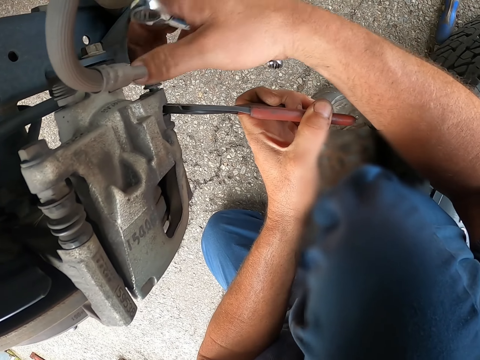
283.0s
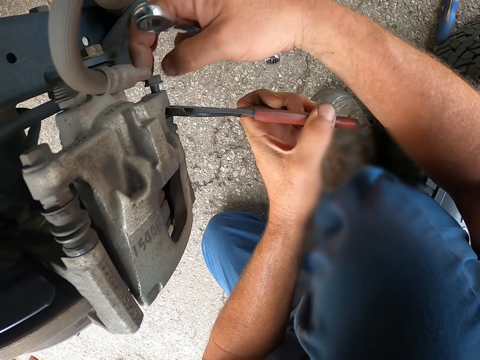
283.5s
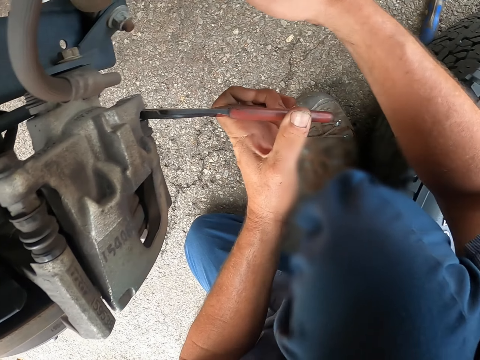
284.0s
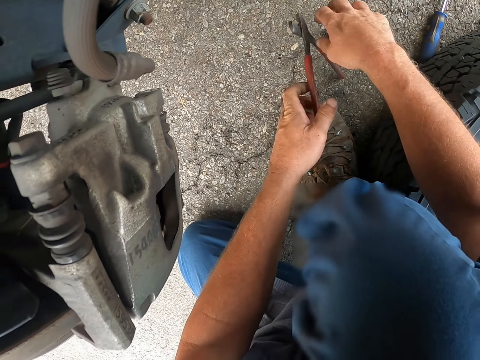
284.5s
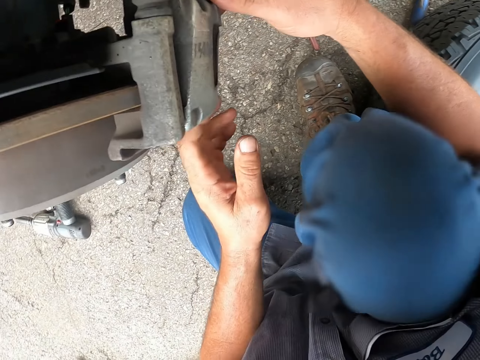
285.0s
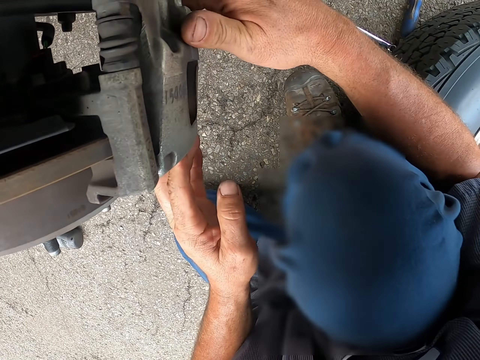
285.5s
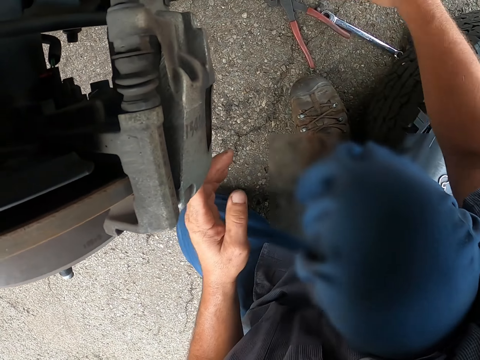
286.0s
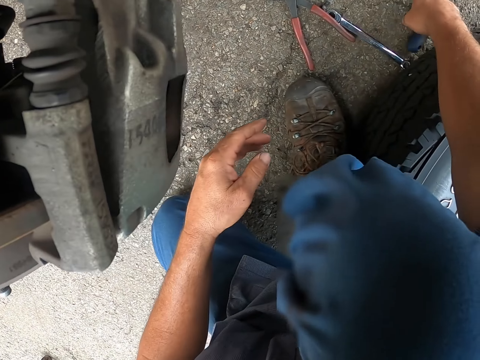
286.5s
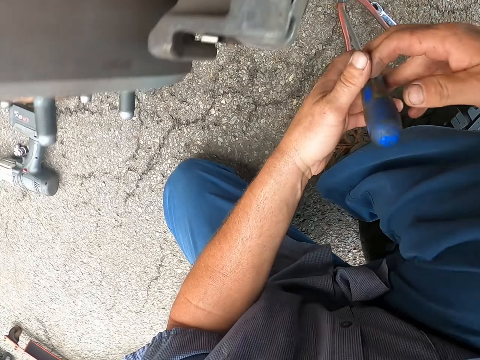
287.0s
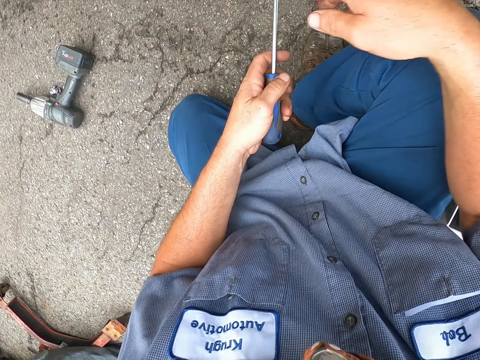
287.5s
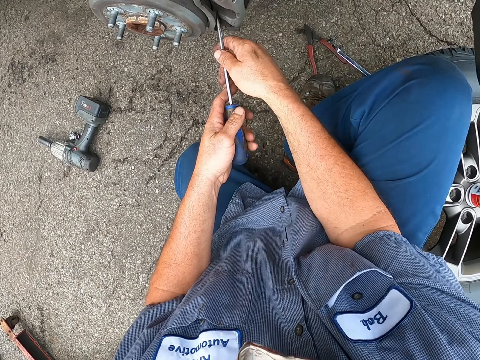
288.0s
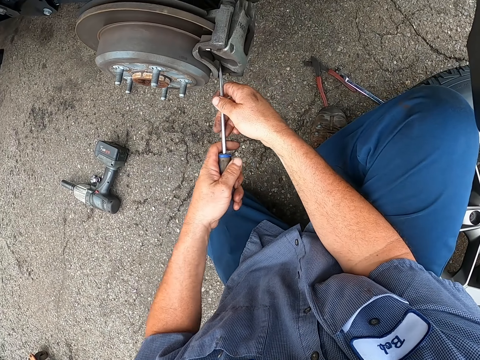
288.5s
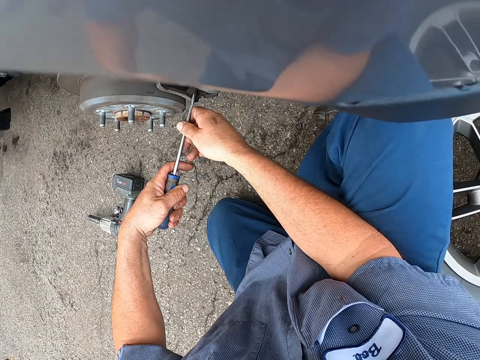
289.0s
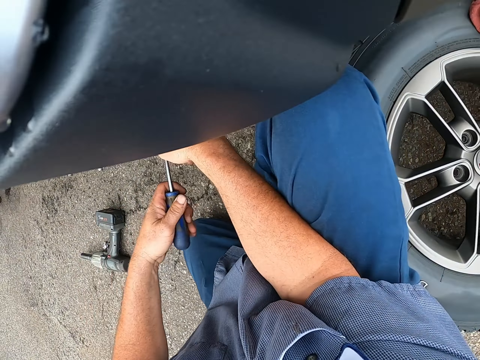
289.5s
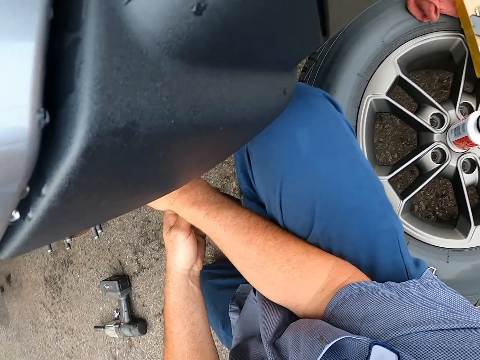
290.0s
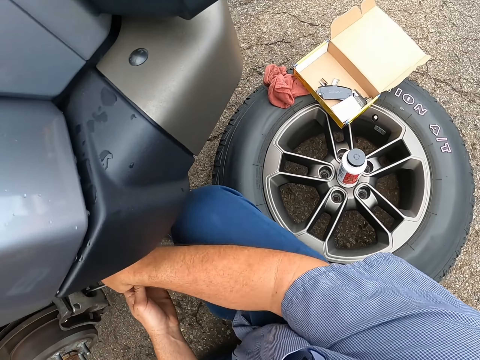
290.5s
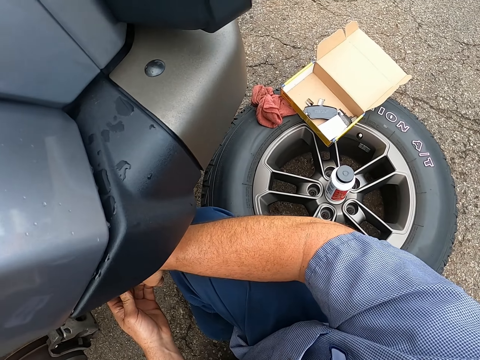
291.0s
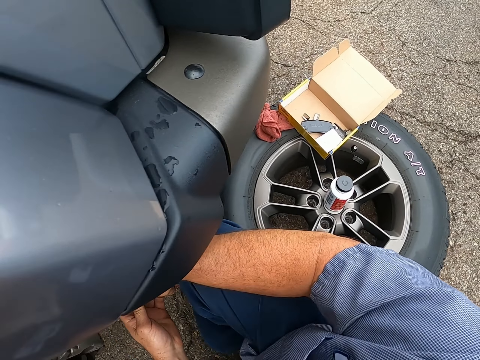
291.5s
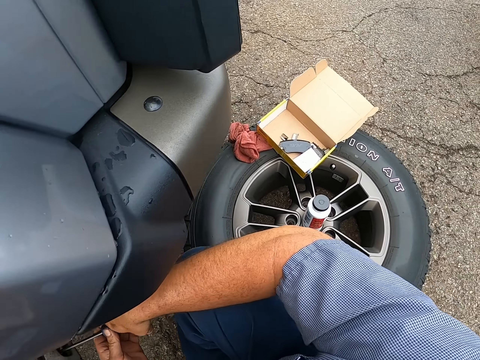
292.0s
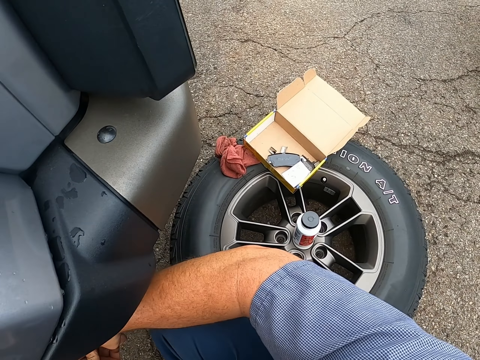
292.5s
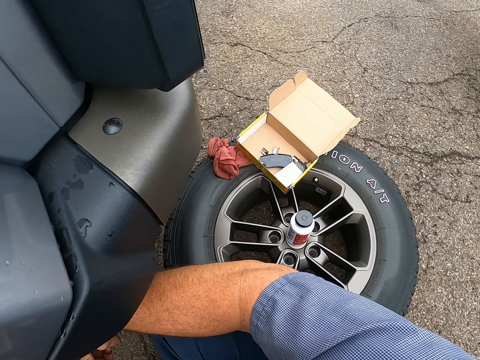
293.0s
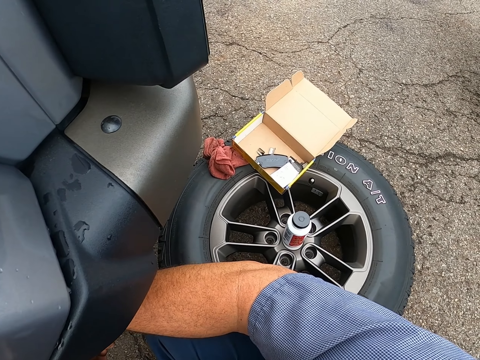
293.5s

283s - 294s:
The camera wearer removes the nut using his hand. He drops the spanner and the pliers on the ground. He puts the nut down. He picks up a screwdriver. He loosens the brake caliper using the screwdriver.

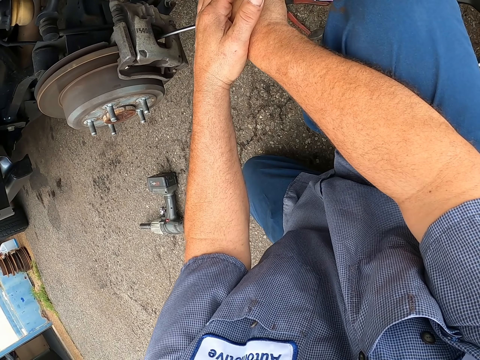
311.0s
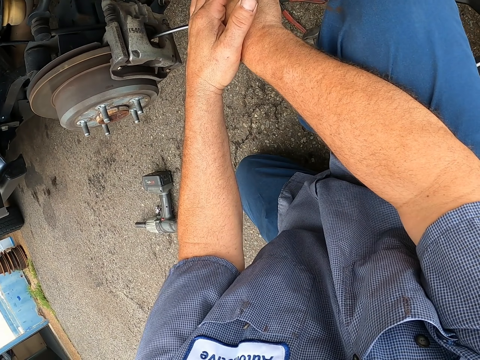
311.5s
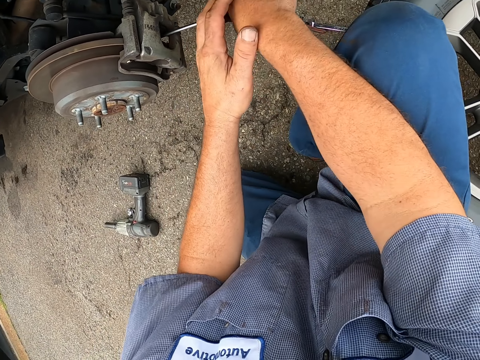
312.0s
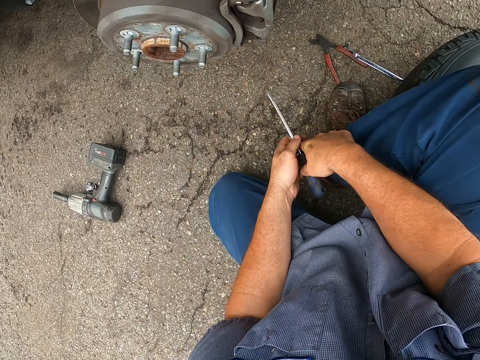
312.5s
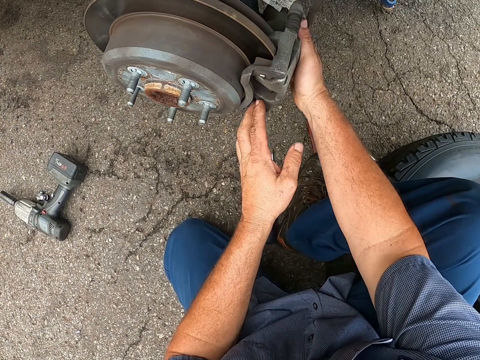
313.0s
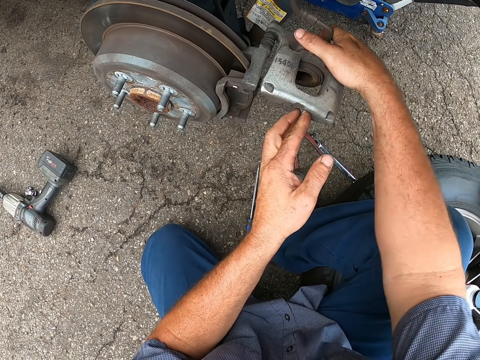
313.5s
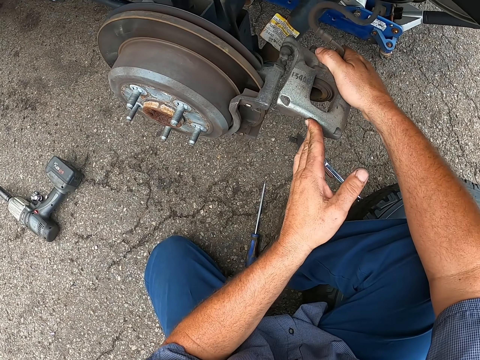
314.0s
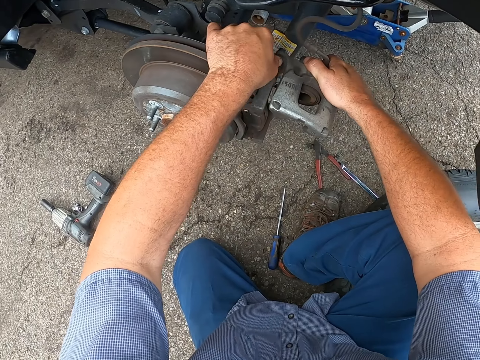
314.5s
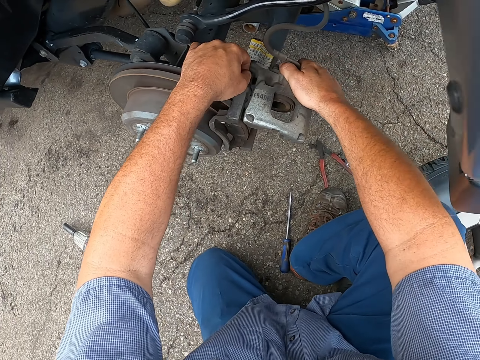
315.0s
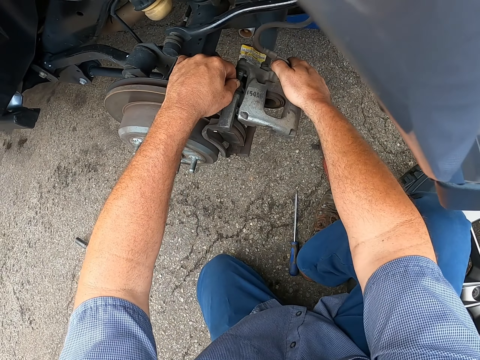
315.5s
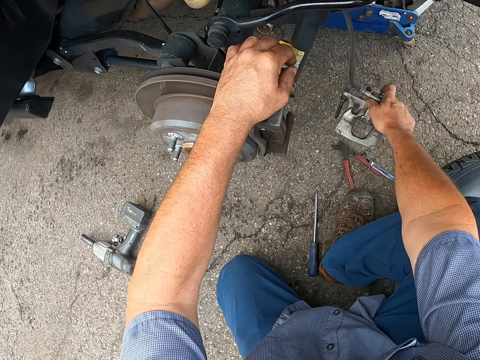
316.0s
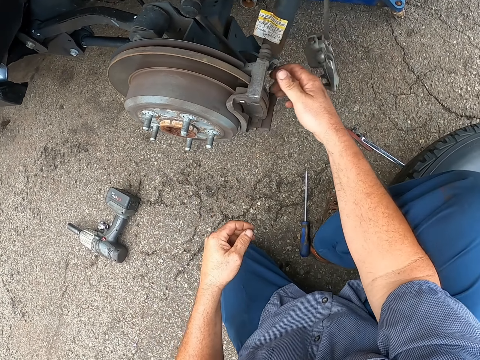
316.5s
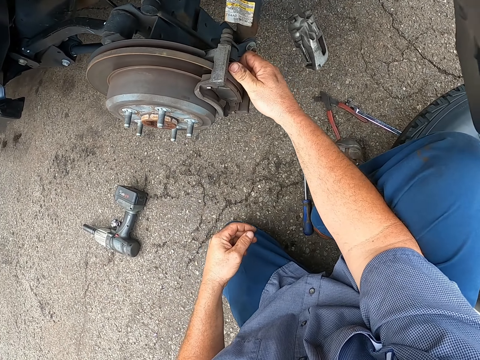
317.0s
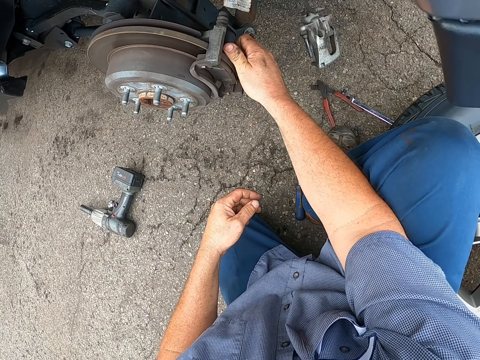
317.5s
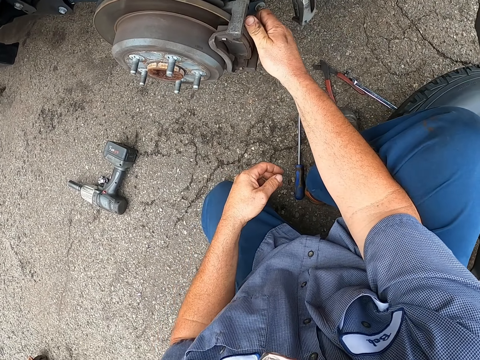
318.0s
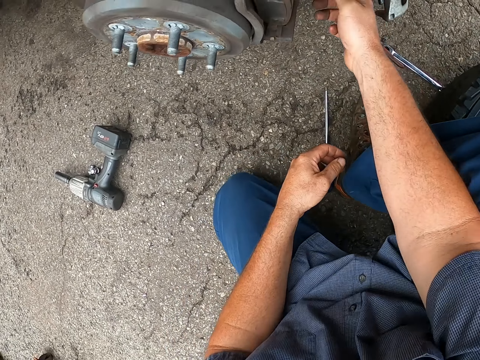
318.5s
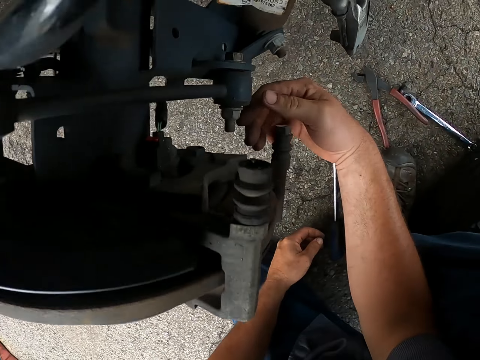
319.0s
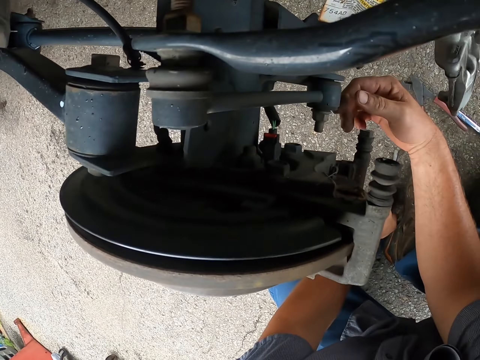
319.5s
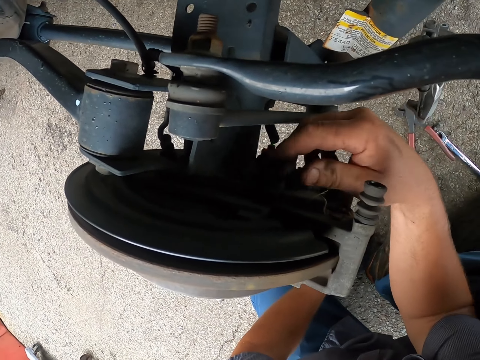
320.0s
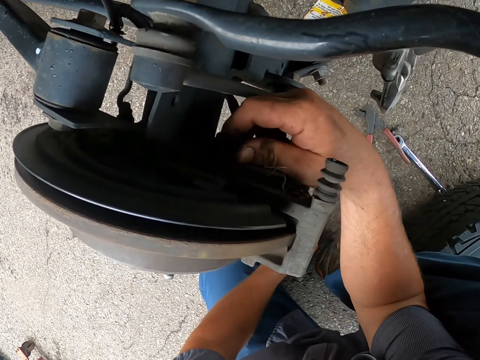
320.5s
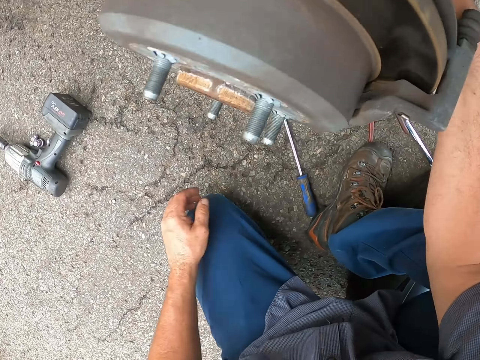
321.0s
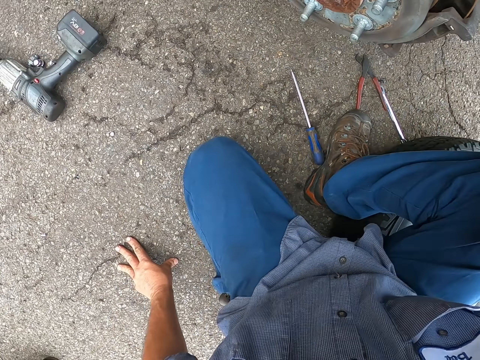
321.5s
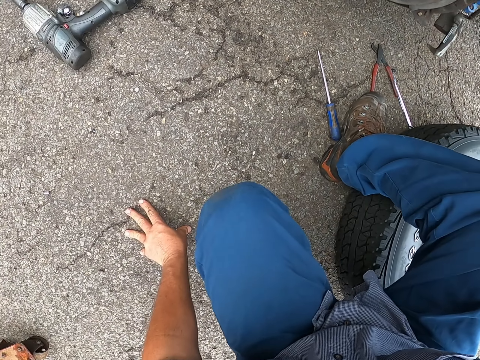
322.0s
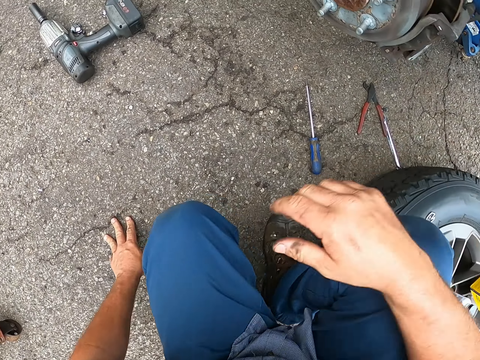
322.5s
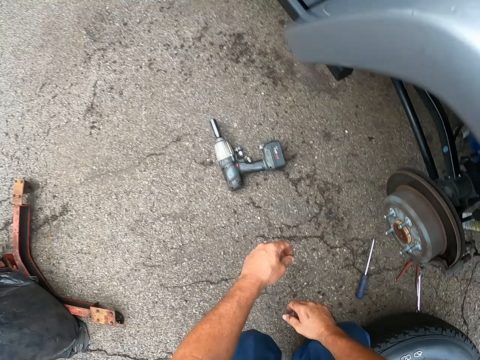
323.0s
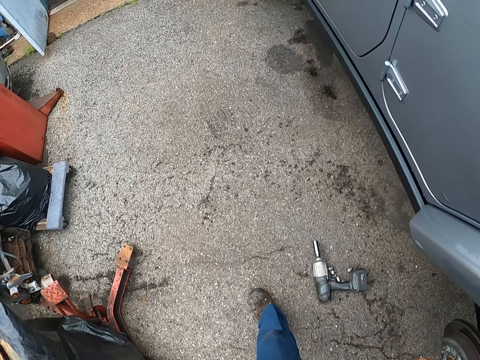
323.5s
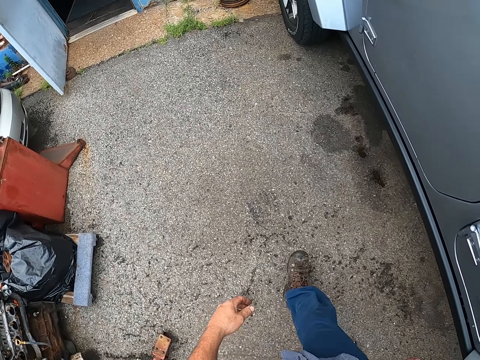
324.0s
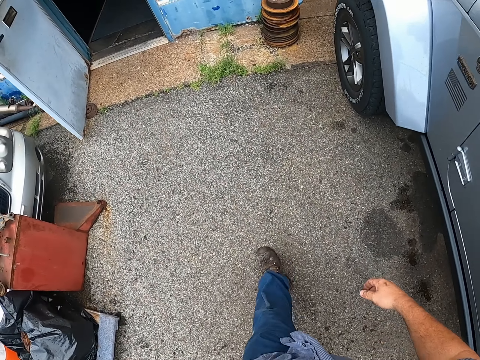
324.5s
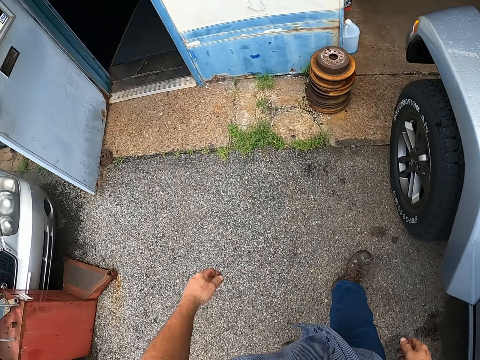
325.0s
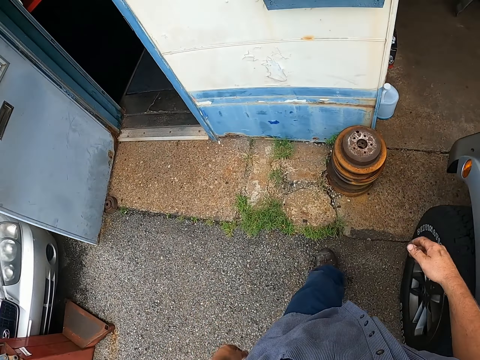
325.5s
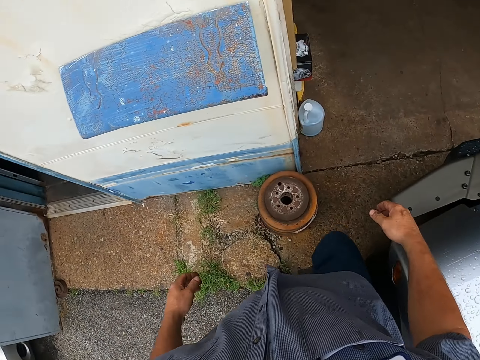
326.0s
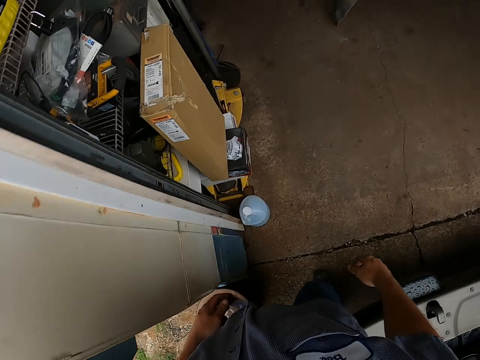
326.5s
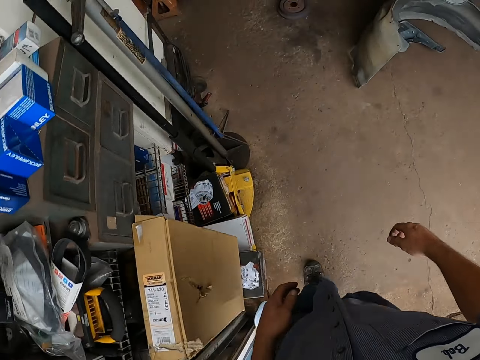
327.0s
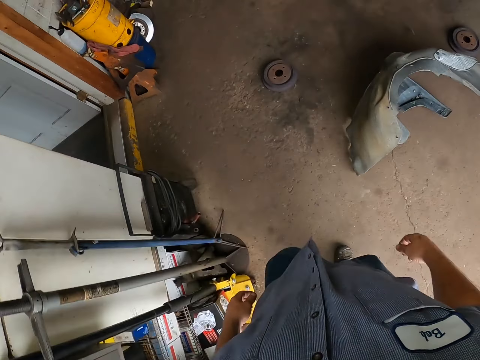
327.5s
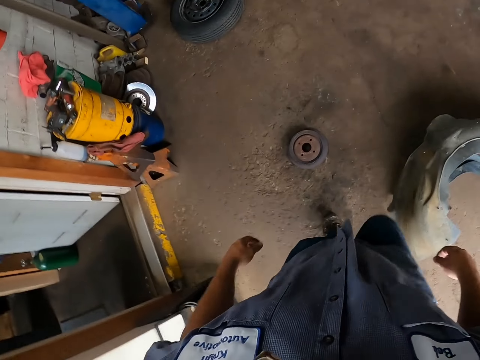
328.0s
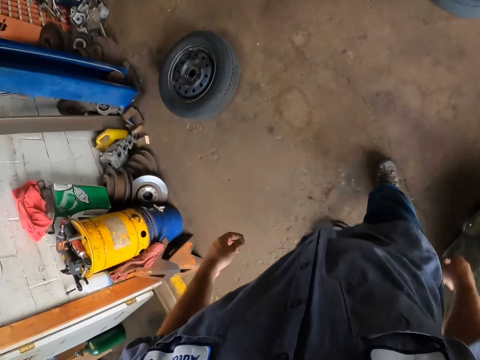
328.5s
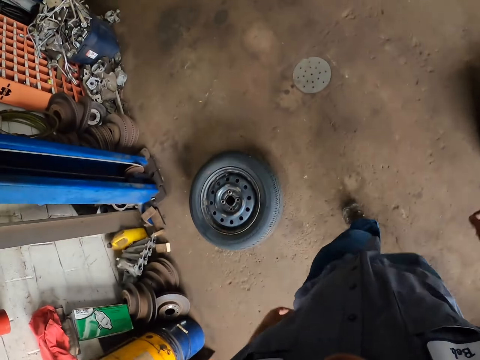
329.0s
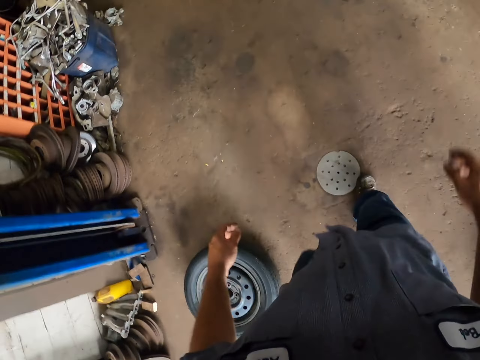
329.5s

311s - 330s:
The camera wearer puts a screwdriver down. He opens the brake caliper. He lifts up something. He removes the brake from the brake caliper. He loosens the nuts using his hand. He walks into the garage shade. He walks around the garage.
